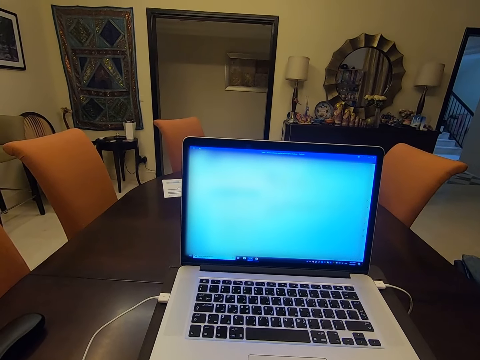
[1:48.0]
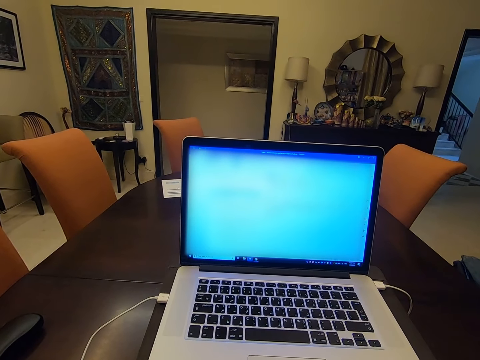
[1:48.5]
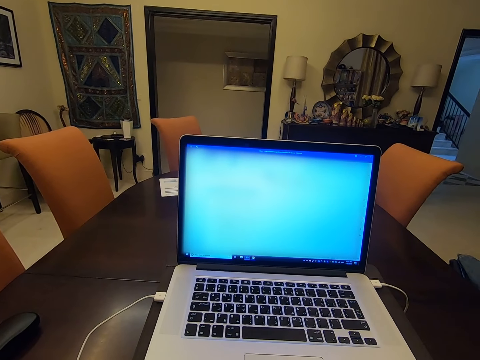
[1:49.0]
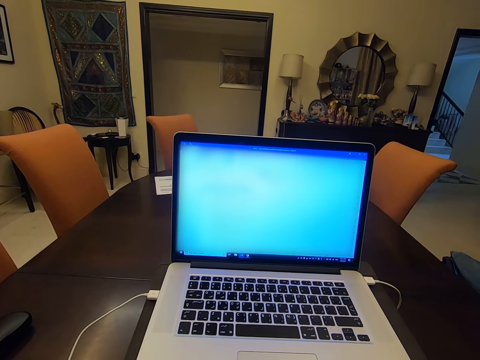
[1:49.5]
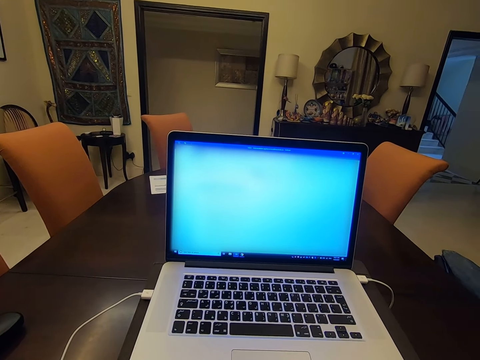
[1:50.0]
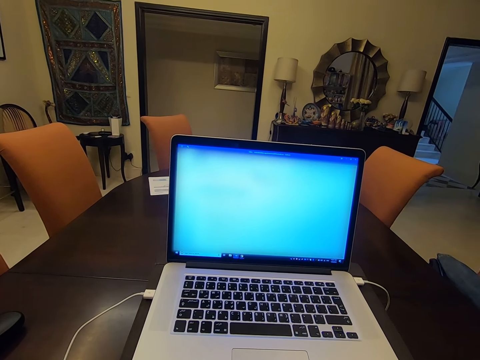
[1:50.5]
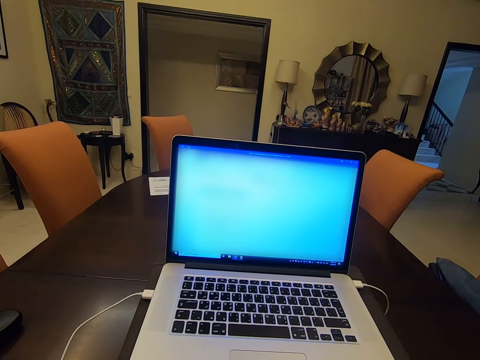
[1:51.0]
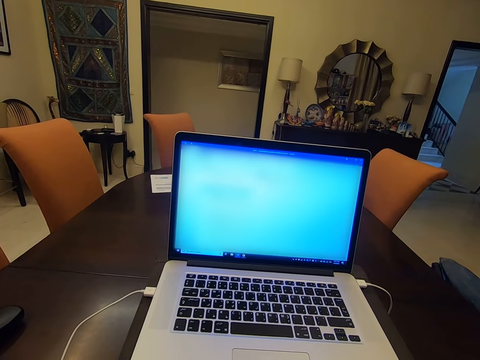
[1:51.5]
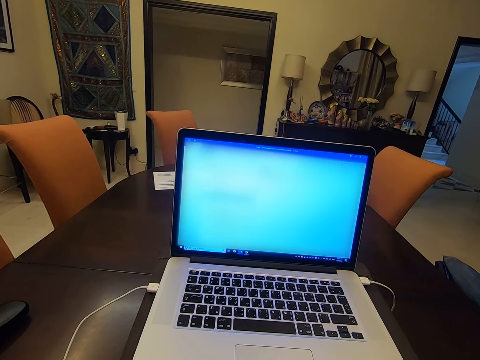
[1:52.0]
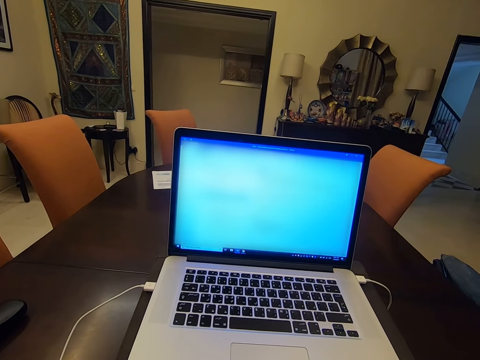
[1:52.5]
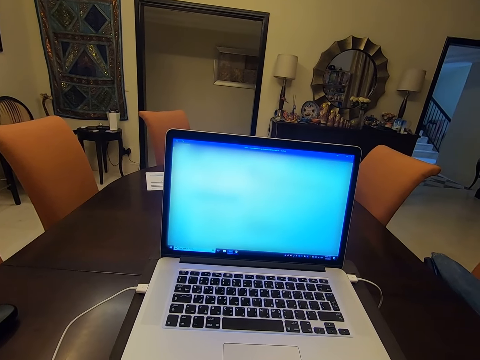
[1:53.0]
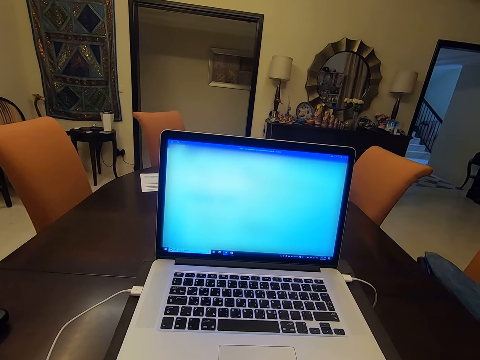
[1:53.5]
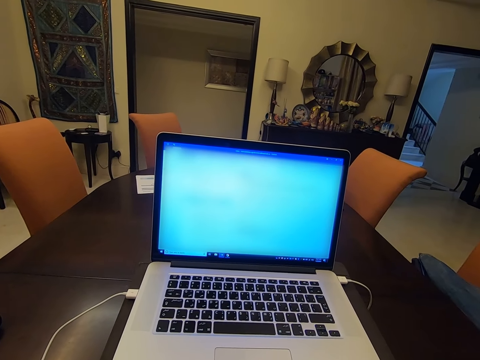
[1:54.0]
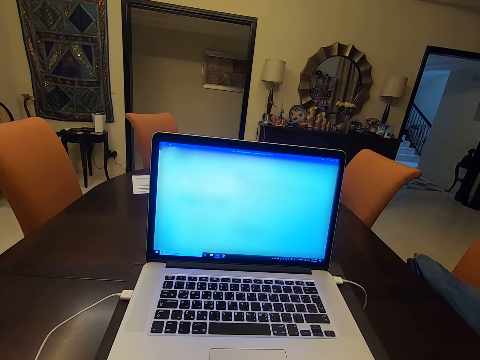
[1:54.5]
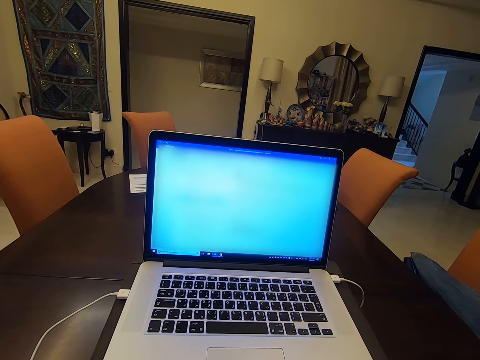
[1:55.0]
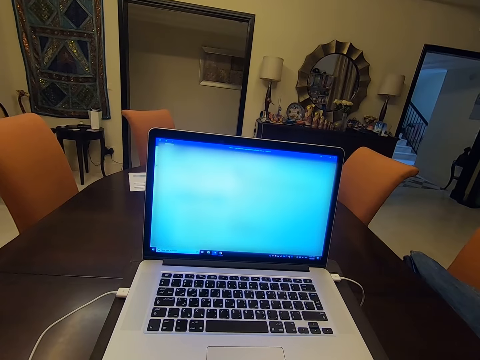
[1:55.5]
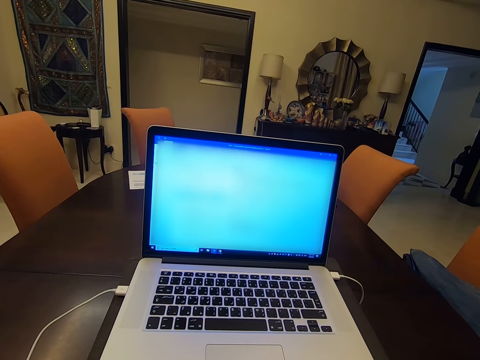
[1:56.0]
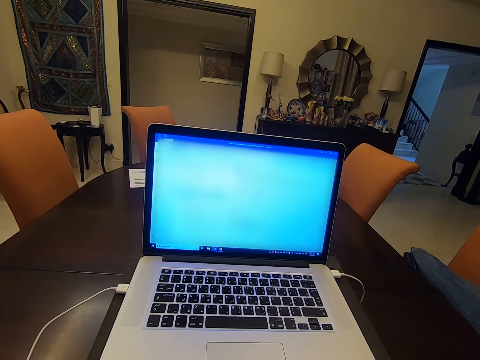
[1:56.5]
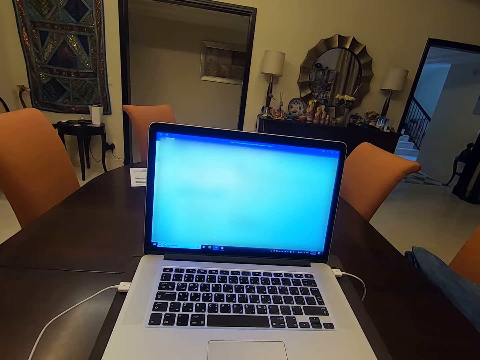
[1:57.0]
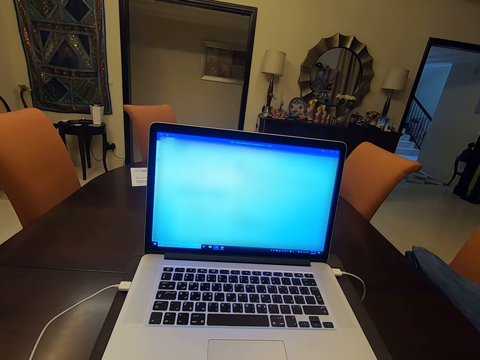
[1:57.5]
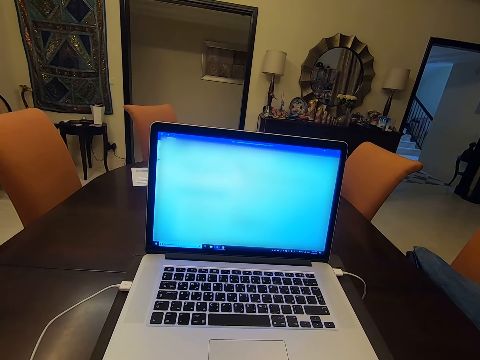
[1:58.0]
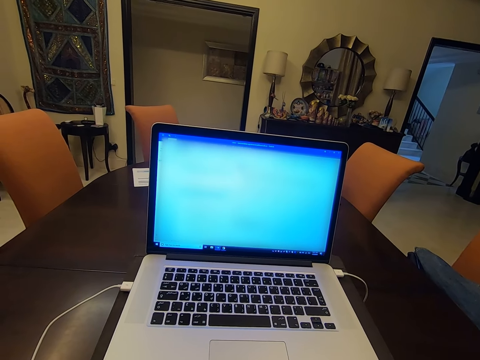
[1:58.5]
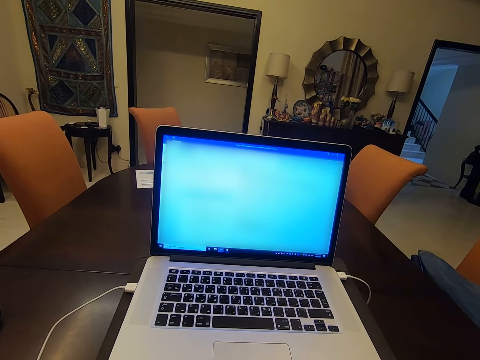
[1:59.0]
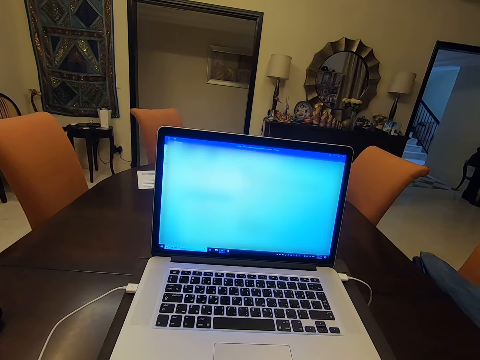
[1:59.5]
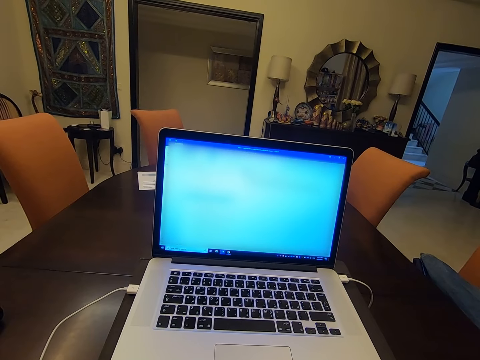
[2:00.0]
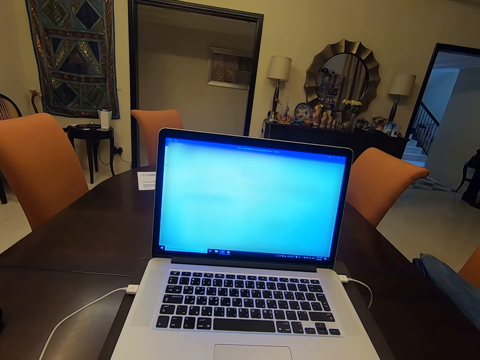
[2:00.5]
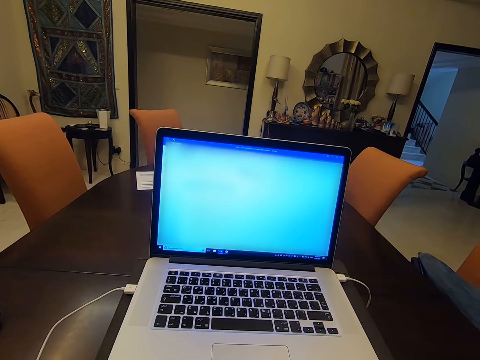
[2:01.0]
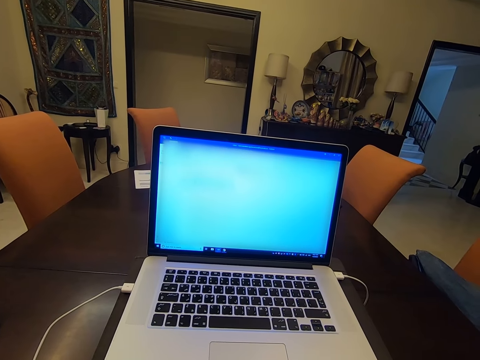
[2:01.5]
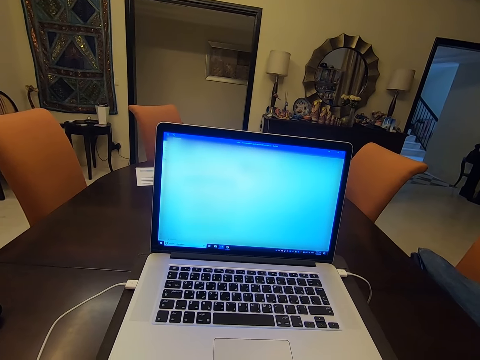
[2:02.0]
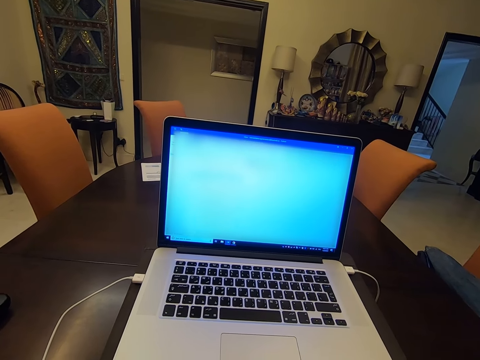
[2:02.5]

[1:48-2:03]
The camera wearer clicks the mouse. They look at the screen. They click the mouse. They look at the screen. They click the mouse. They look at the screen.

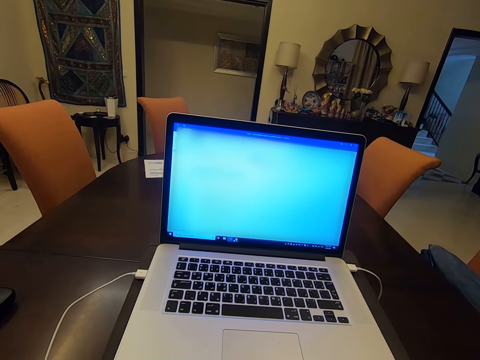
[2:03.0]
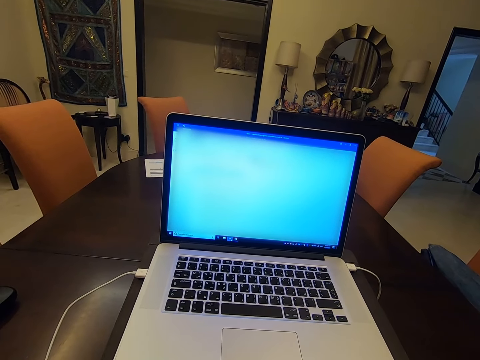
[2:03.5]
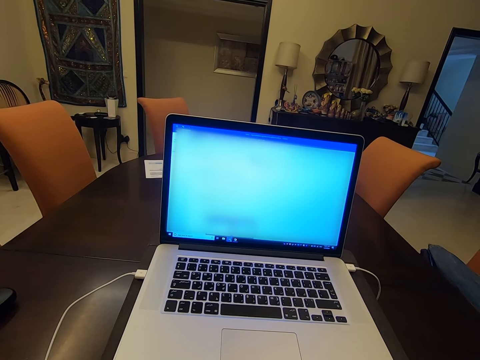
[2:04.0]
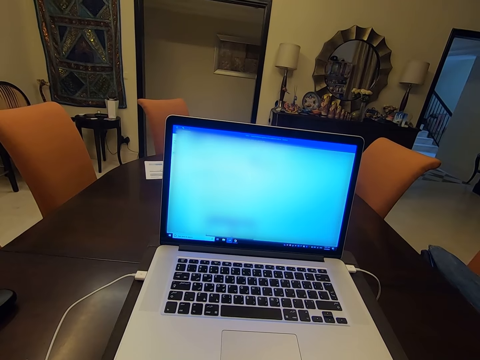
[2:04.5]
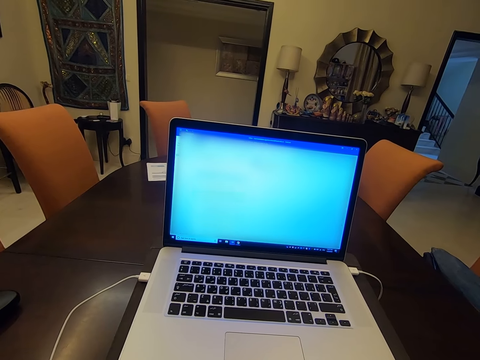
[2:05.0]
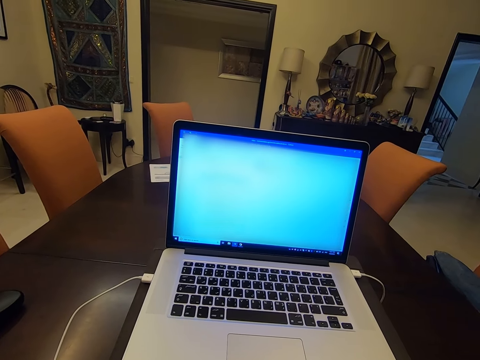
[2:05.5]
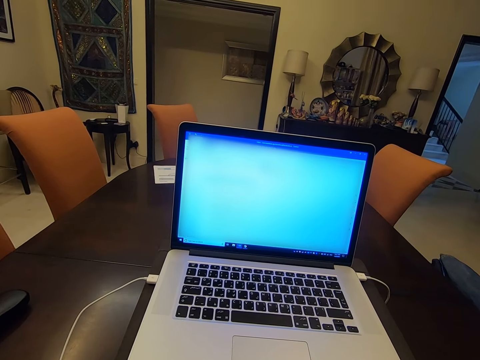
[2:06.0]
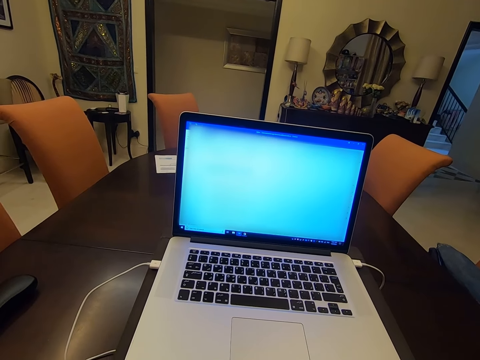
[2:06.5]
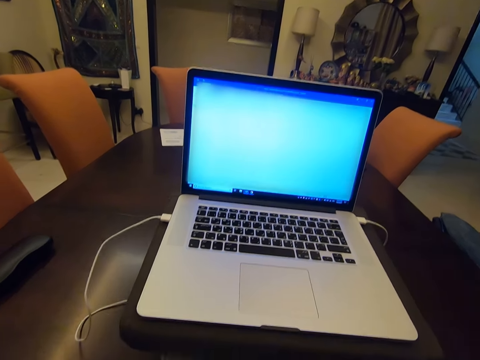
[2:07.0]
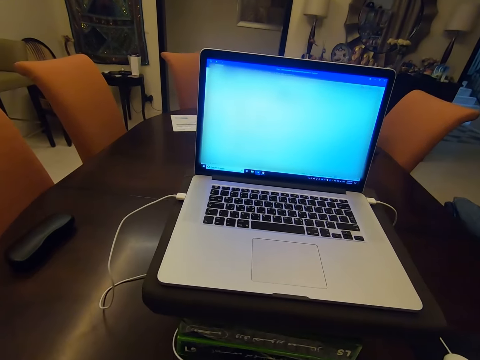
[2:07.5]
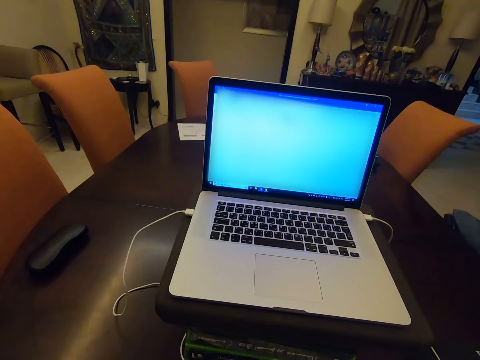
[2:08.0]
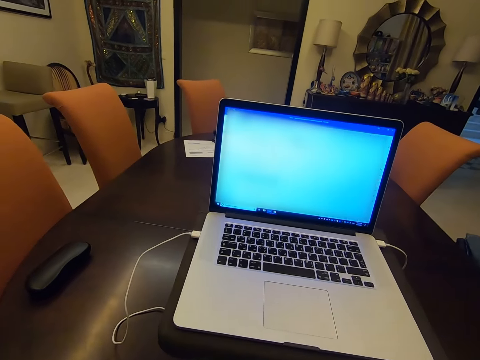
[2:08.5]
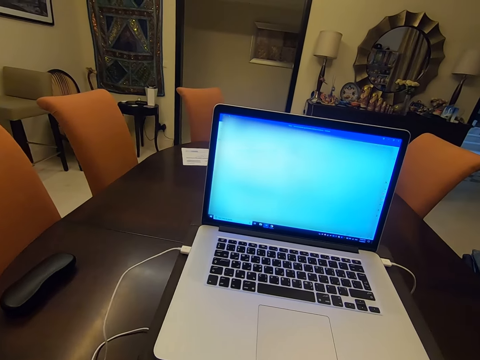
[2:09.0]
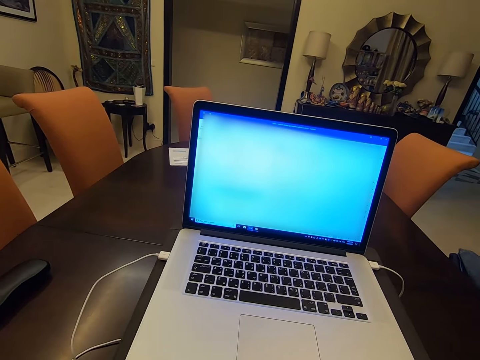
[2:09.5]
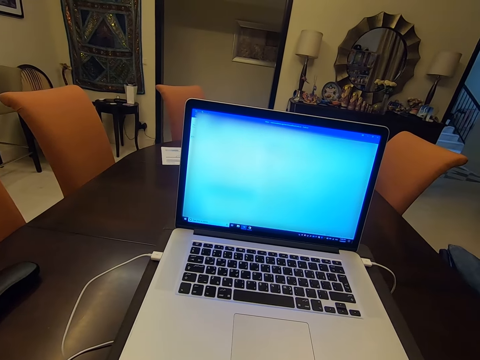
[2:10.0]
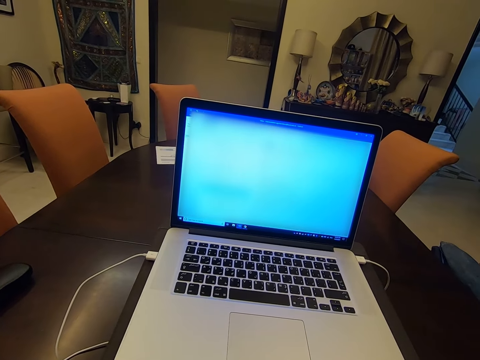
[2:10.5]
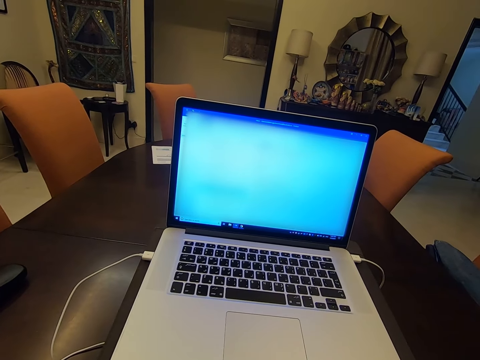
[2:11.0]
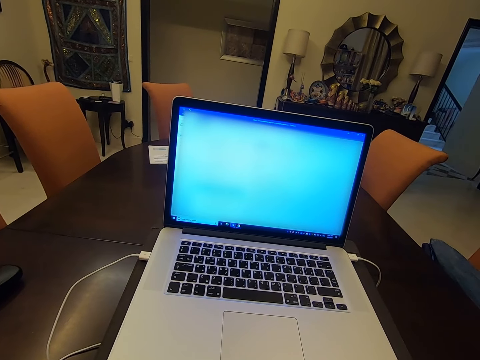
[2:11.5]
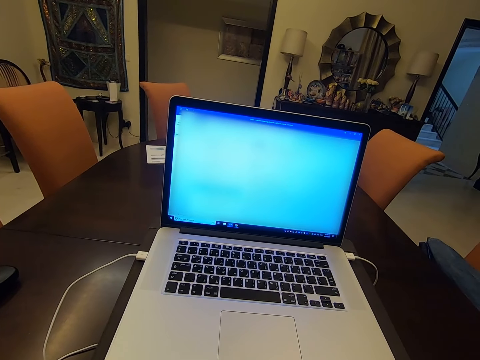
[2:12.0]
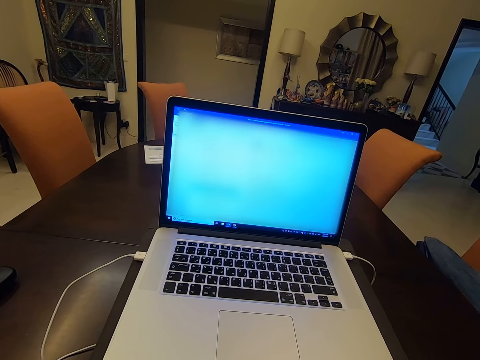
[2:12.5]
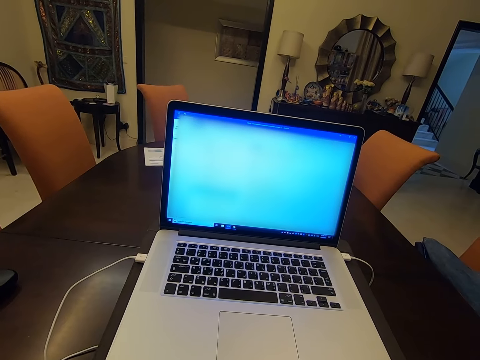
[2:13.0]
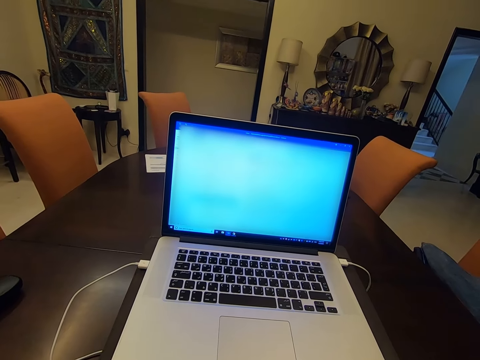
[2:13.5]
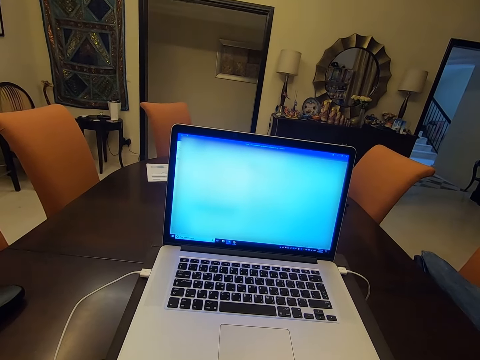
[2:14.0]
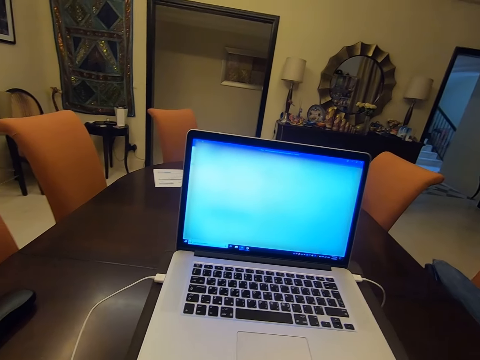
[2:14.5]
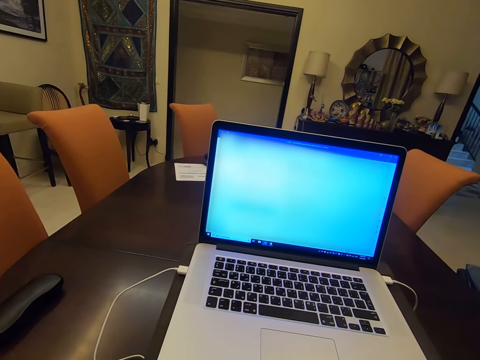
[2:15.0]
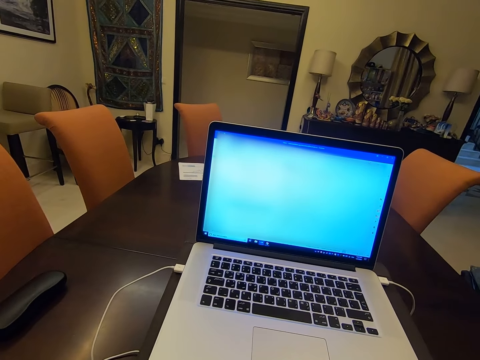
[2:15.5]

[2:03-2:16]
The camera wearer clicks the mouse. They click the mouse again. They look at the screen.
